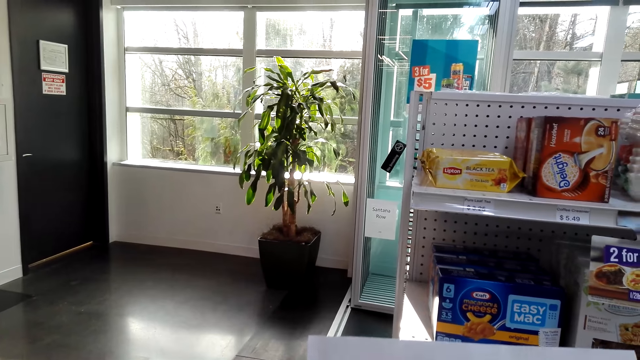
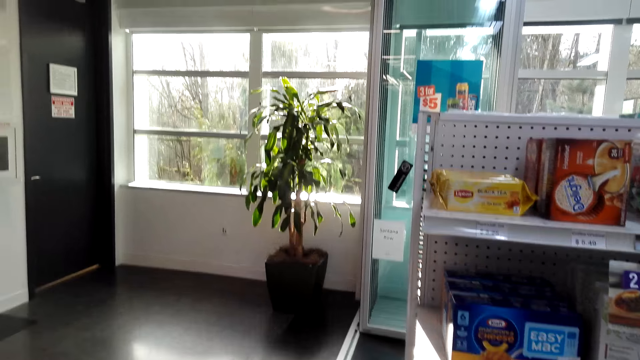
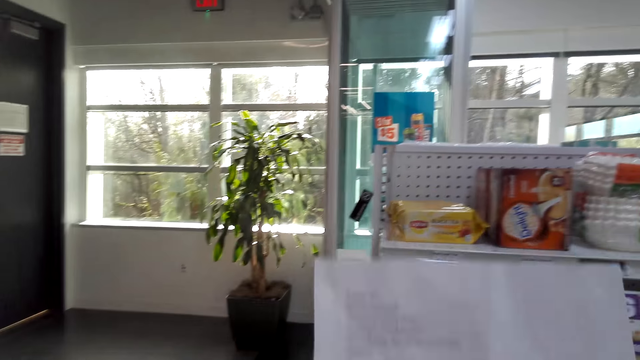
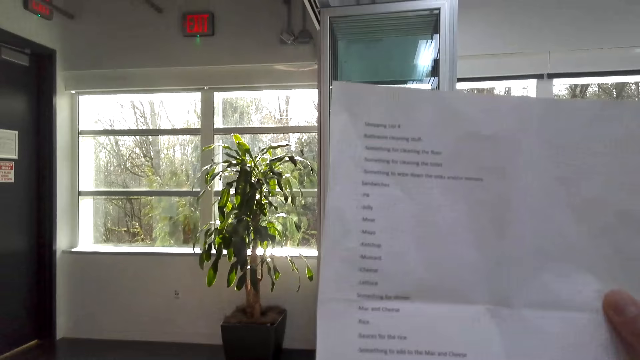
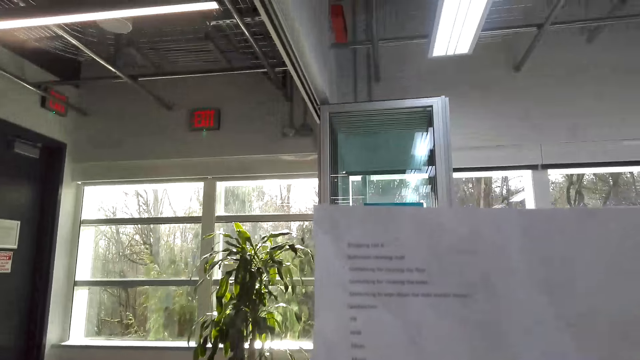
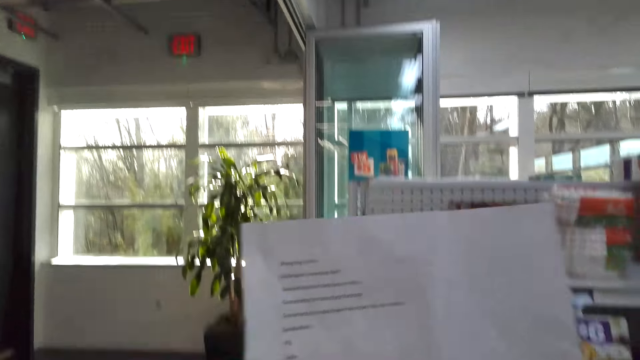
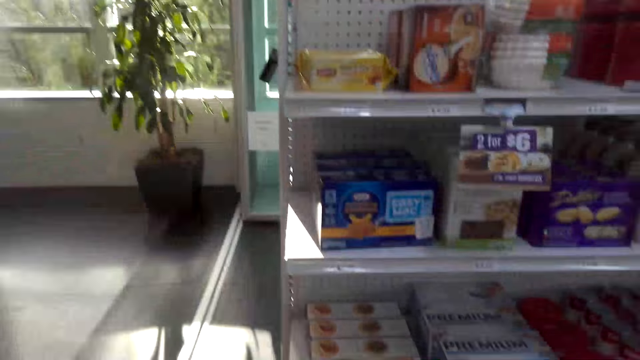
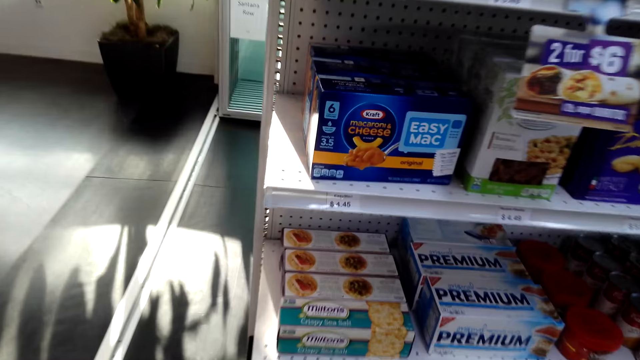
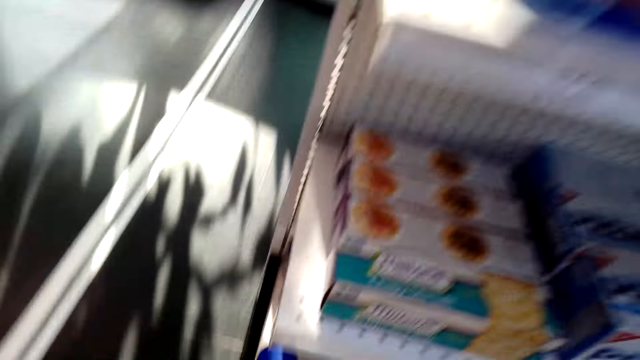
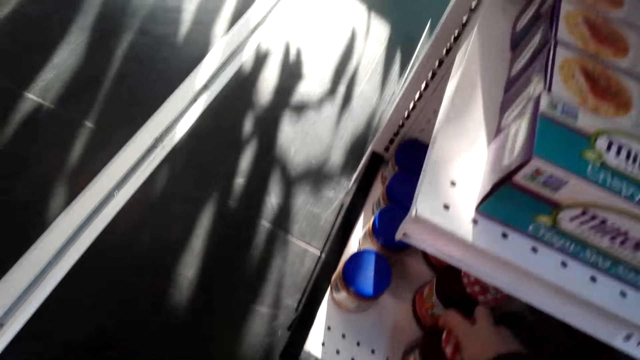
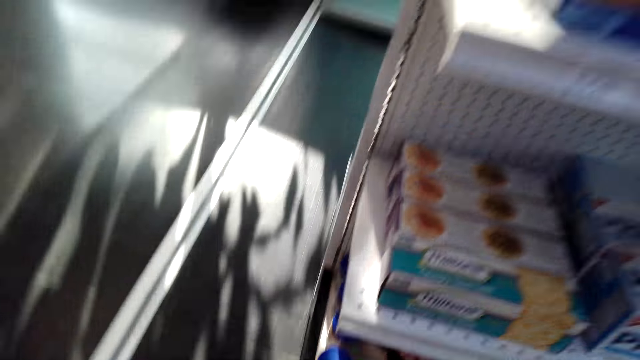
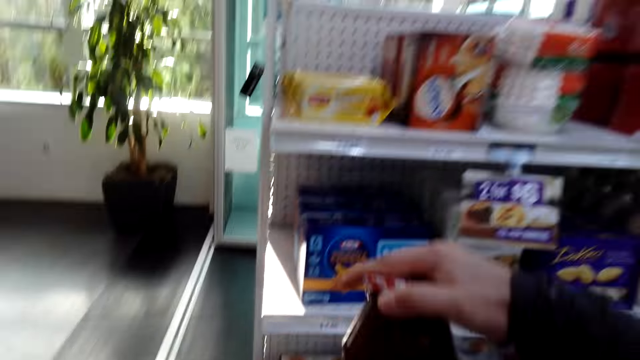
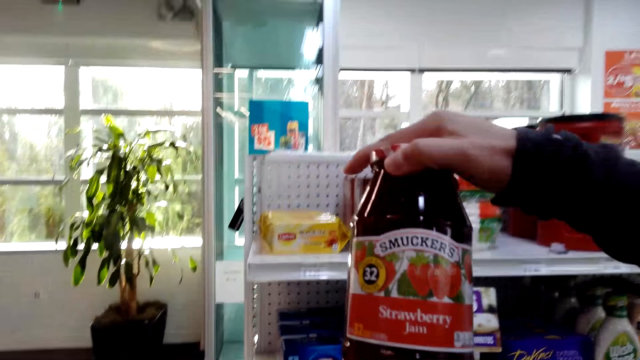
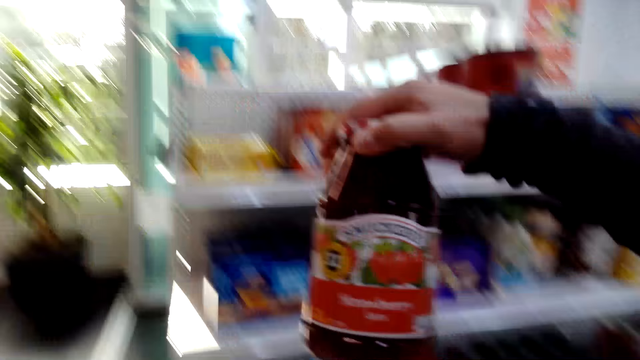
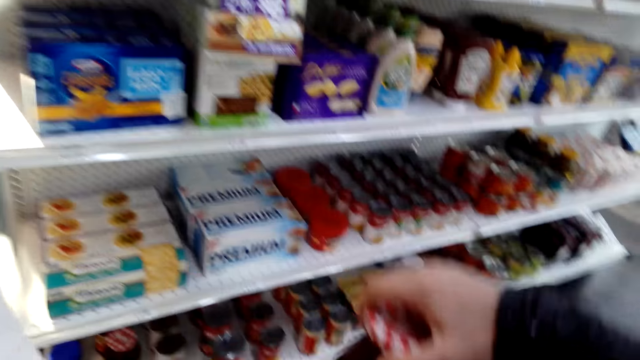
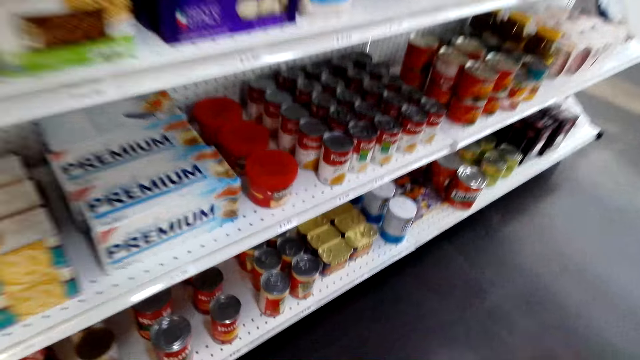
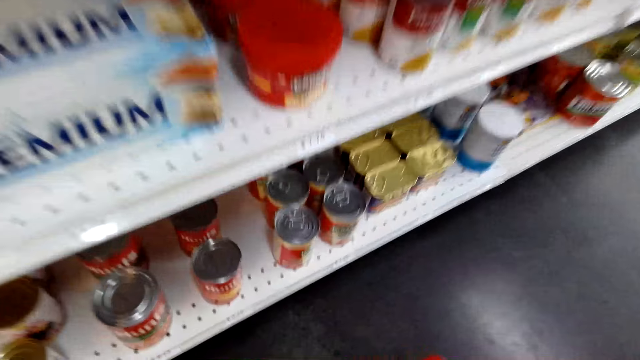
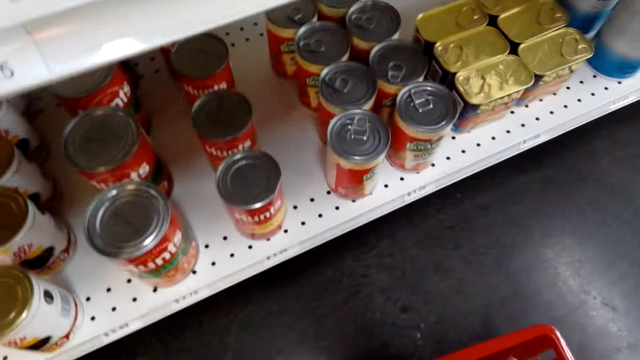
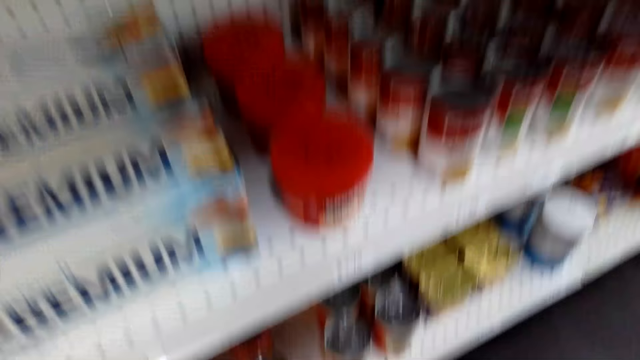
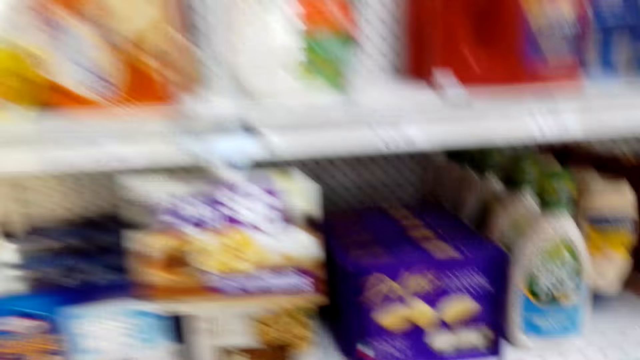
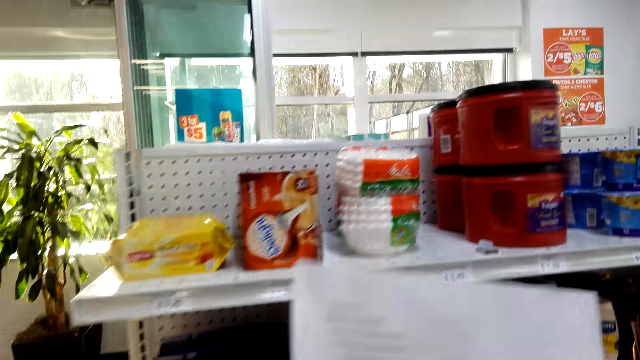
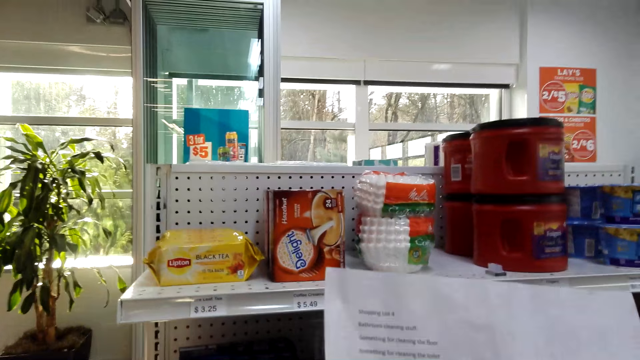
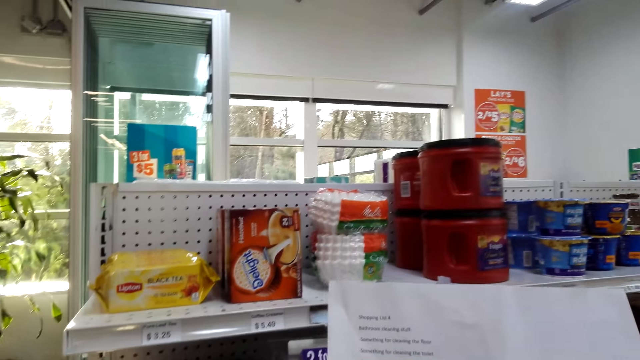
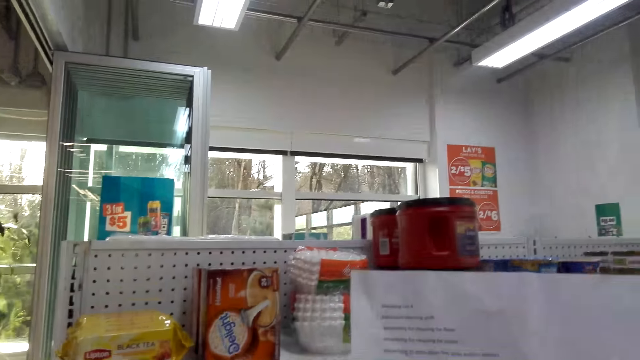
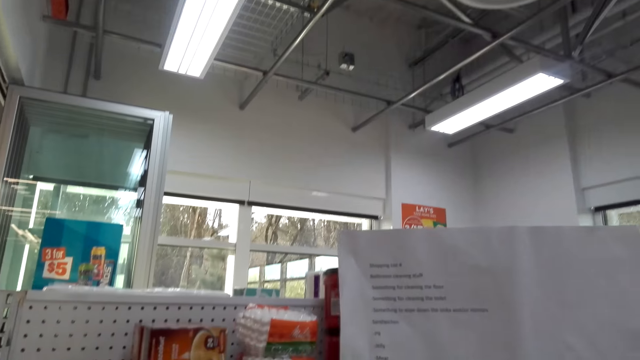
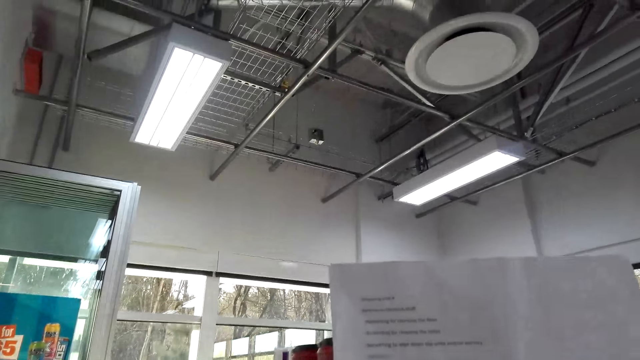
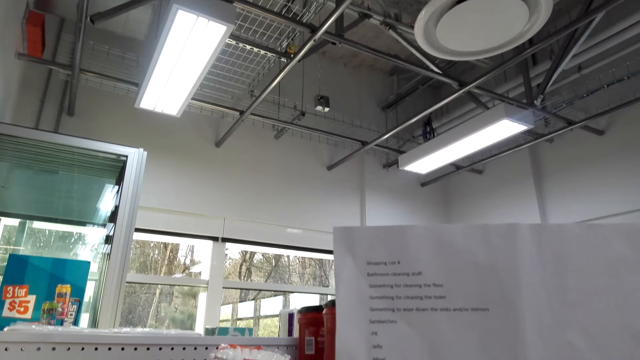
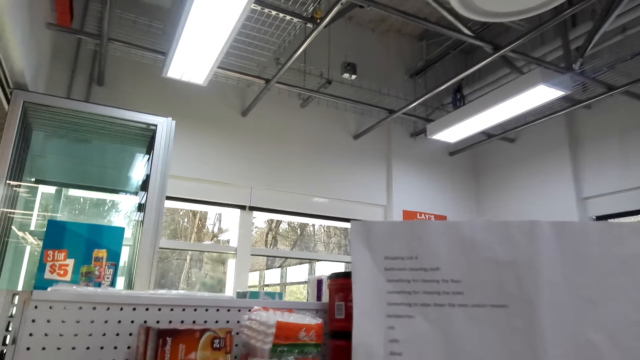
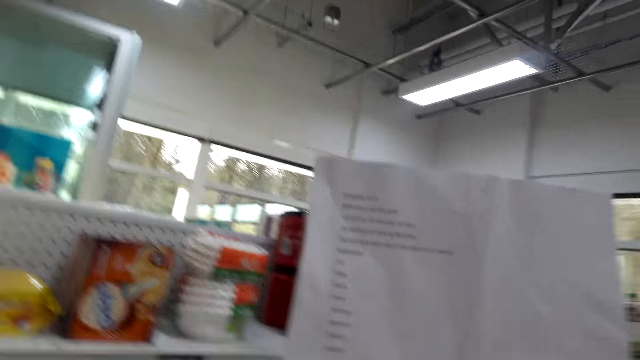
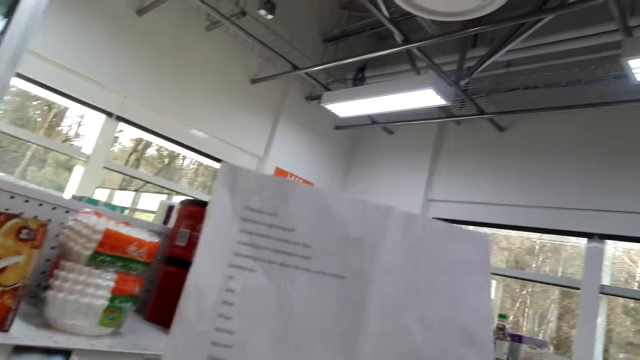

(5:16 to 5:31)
The camera wearer picks up a can of strawberry or strawberry jam. They stare at the can of strawberry. They place the strawberry jam in the basket trolley. They lift the list paper and read a piece of paper.

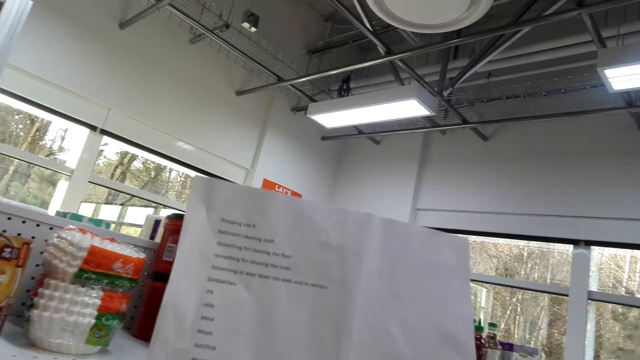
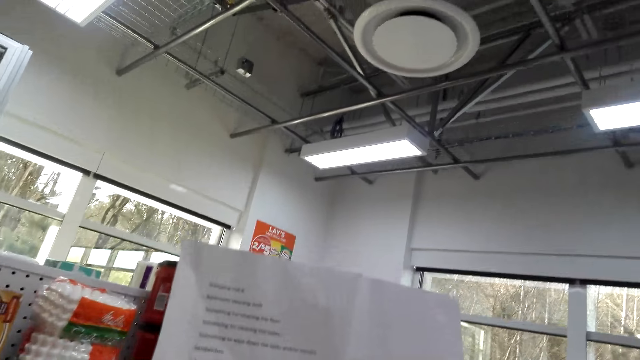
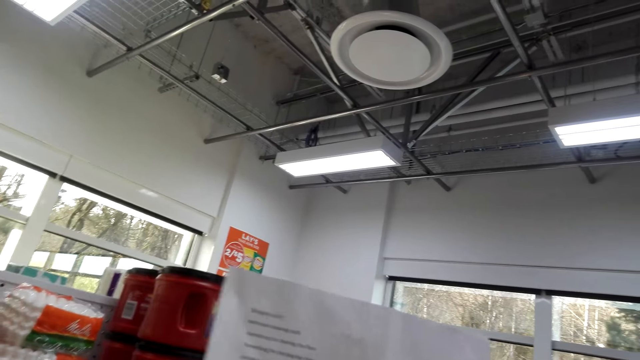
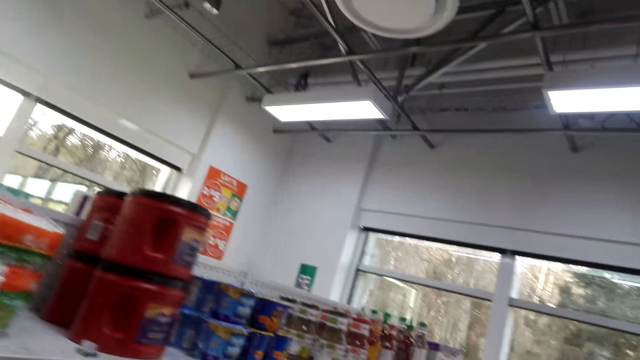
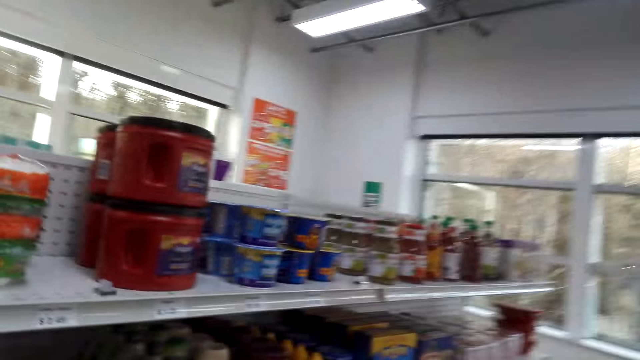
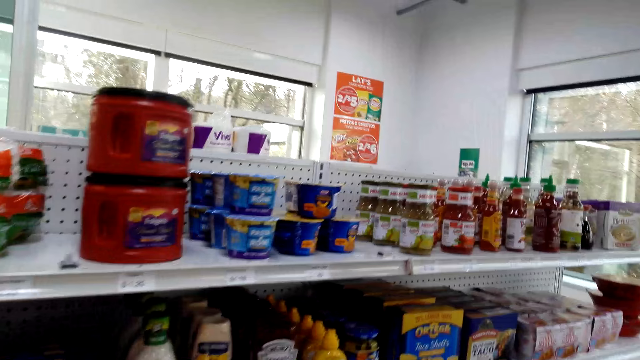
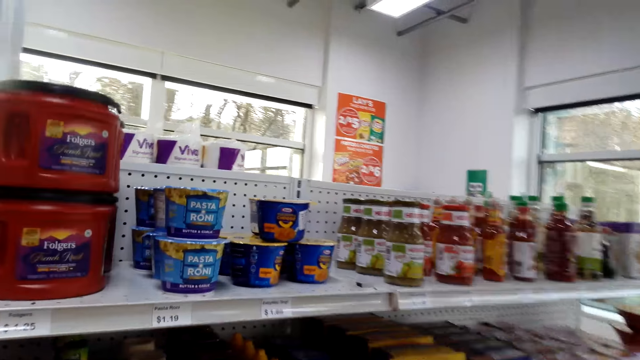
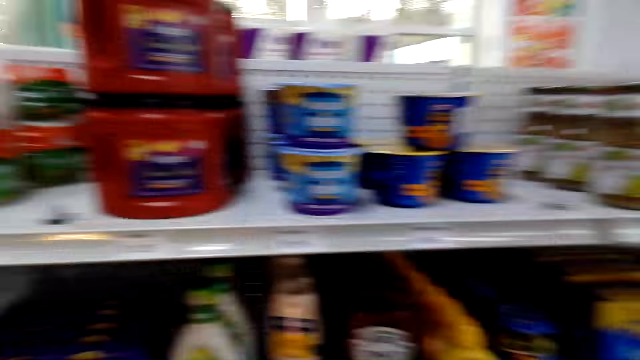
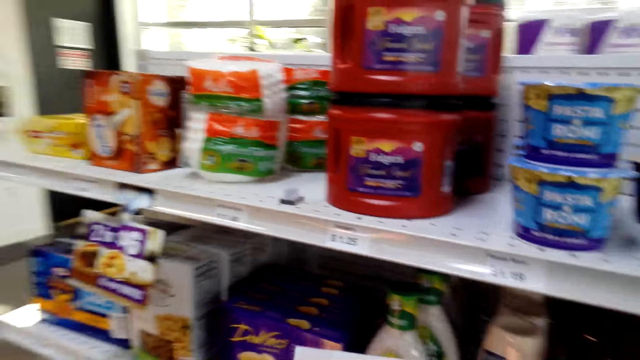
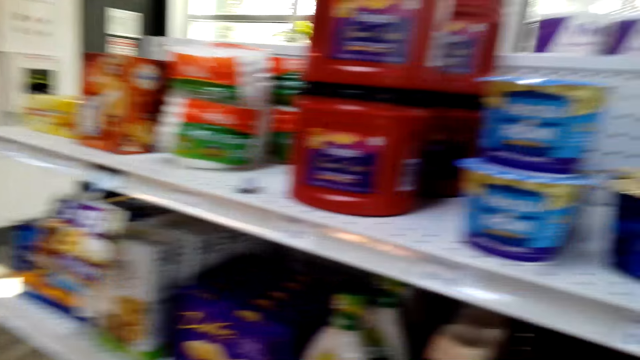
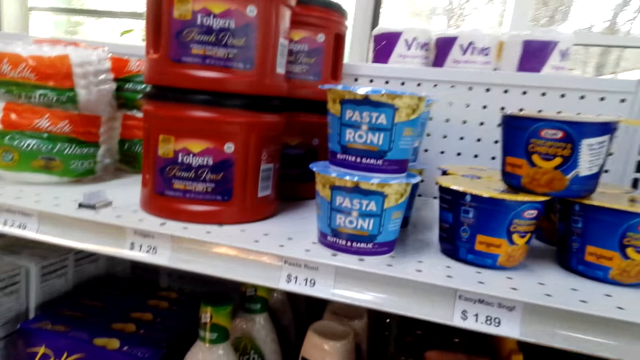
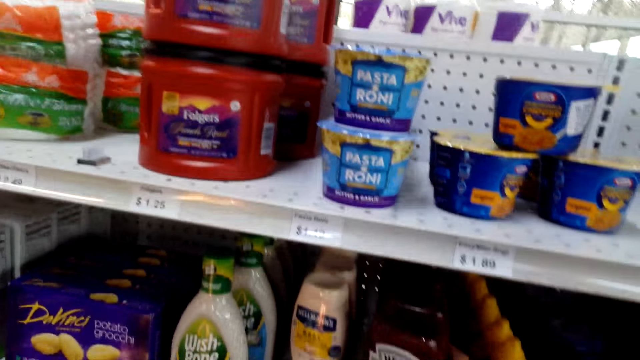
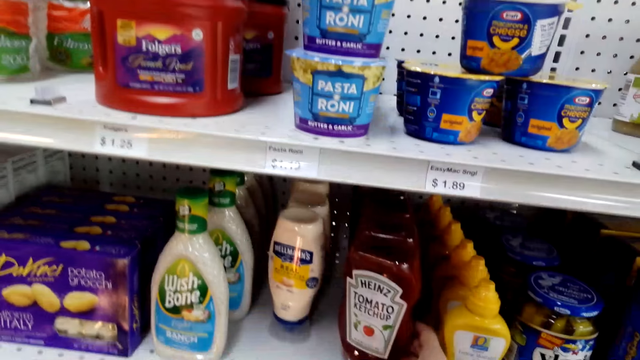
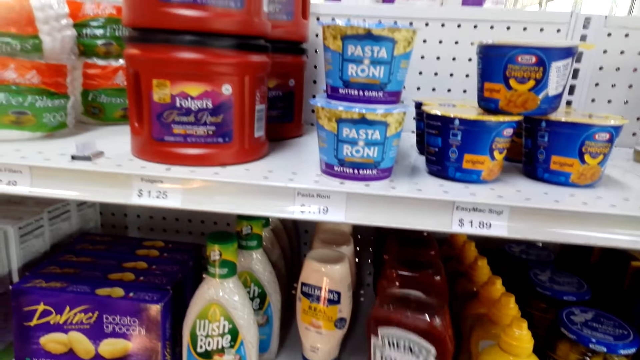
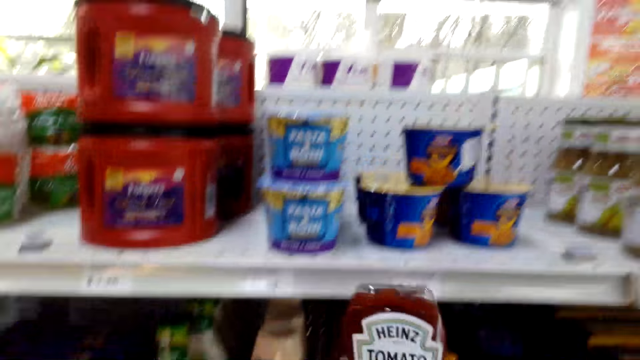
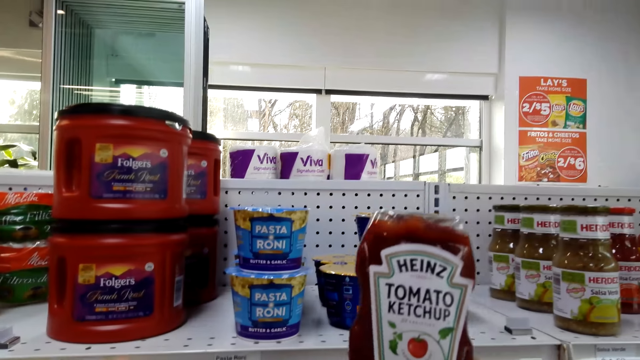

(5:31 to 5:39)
The camera wearer looks at the items on the shelves. They pick up a bottle of ketchup.
